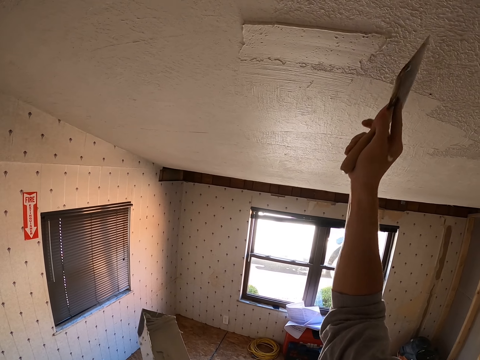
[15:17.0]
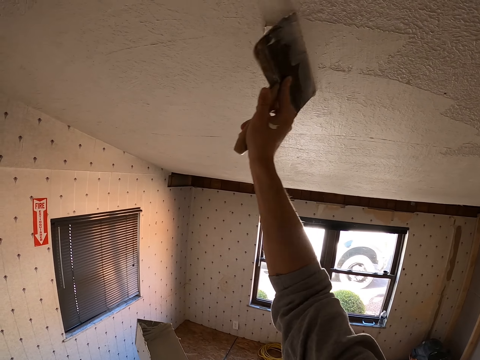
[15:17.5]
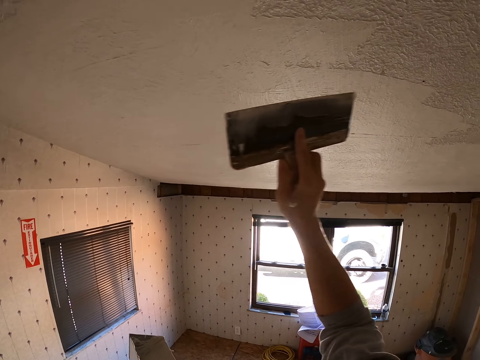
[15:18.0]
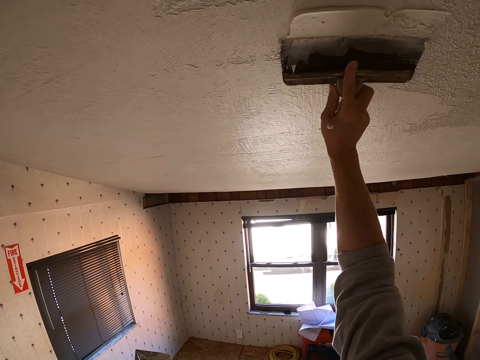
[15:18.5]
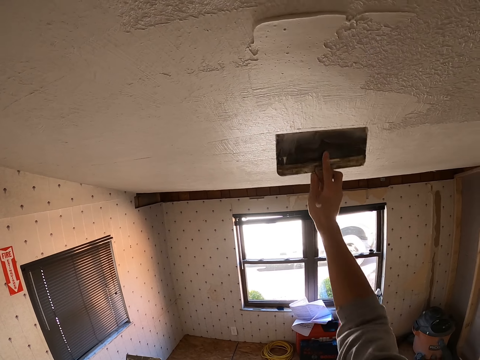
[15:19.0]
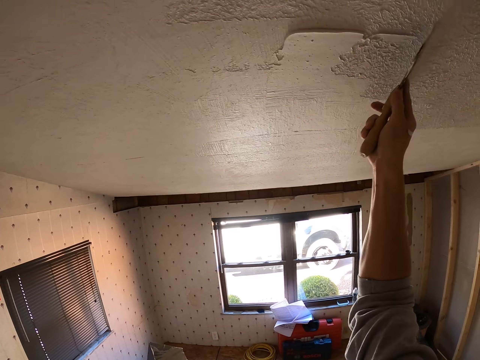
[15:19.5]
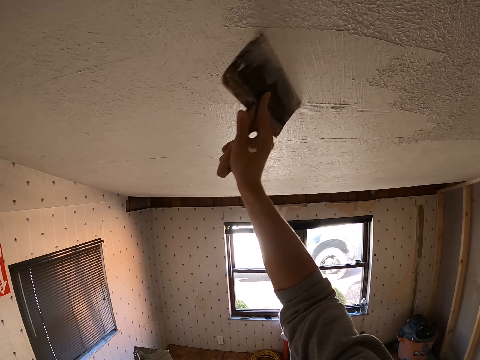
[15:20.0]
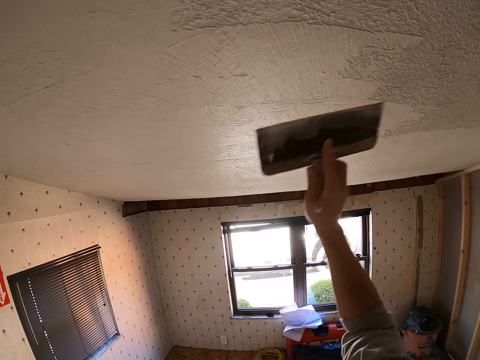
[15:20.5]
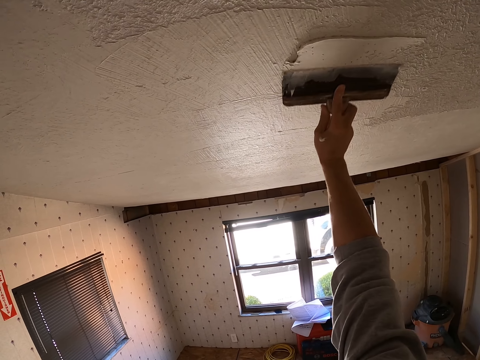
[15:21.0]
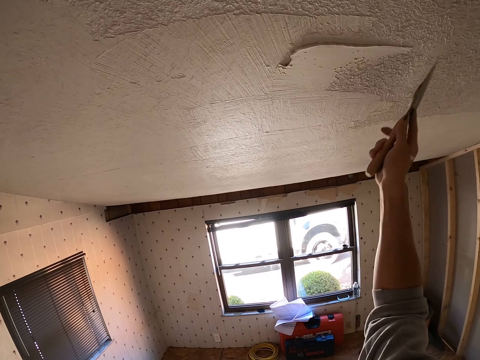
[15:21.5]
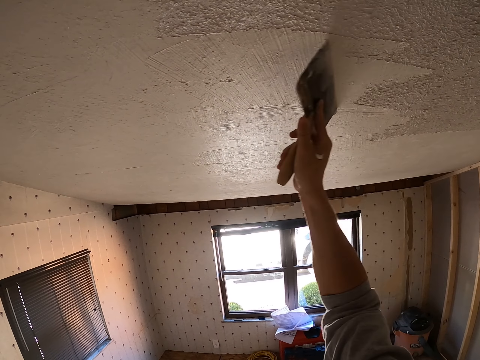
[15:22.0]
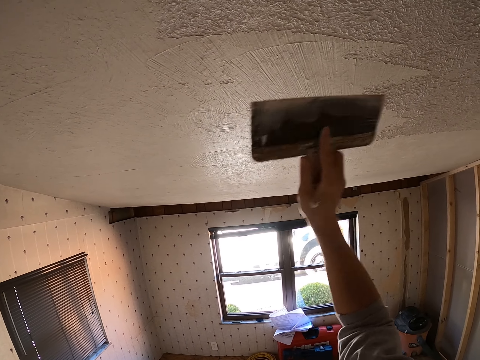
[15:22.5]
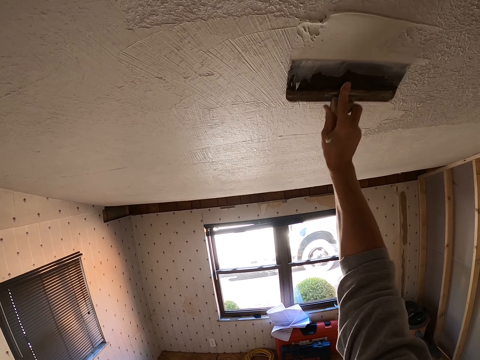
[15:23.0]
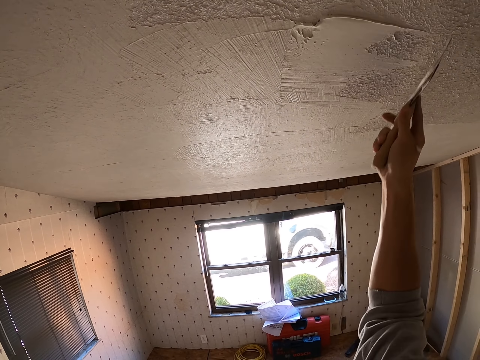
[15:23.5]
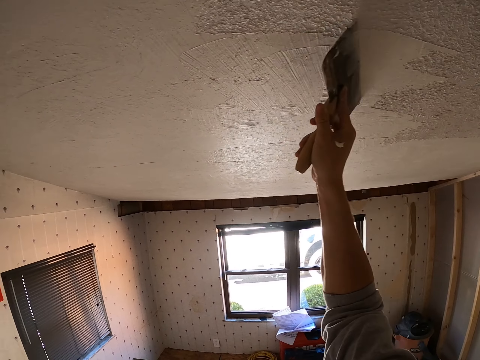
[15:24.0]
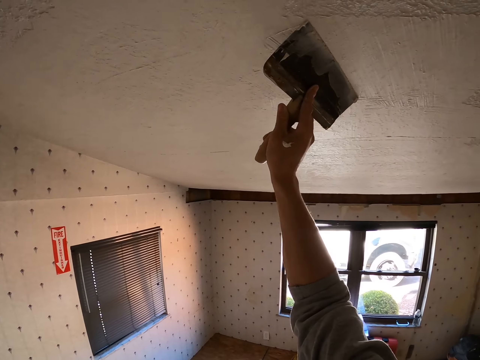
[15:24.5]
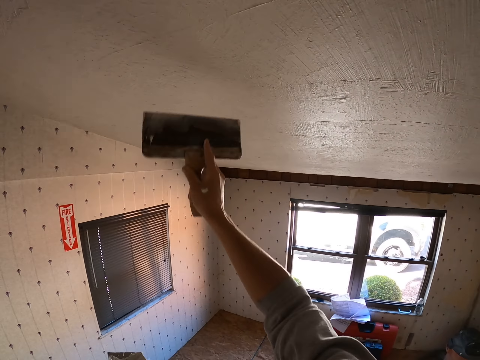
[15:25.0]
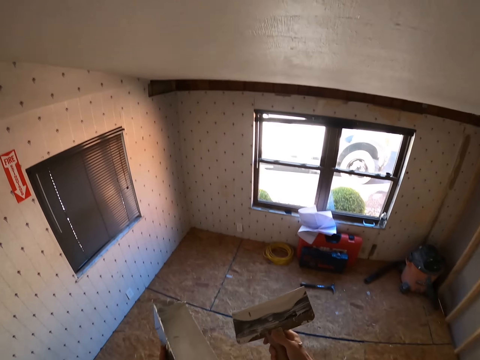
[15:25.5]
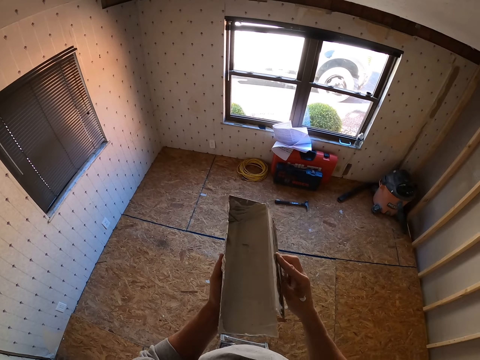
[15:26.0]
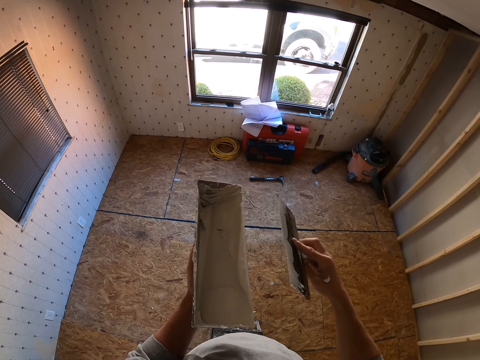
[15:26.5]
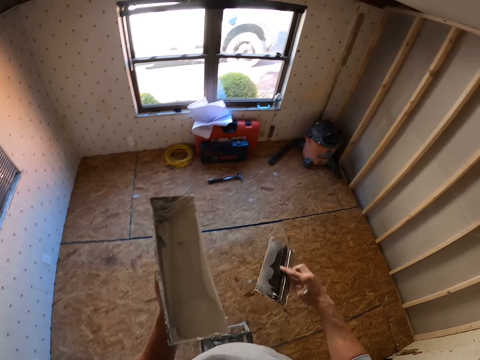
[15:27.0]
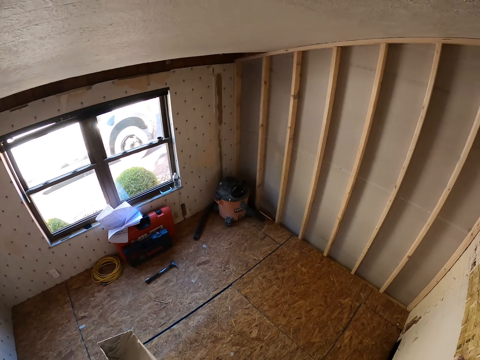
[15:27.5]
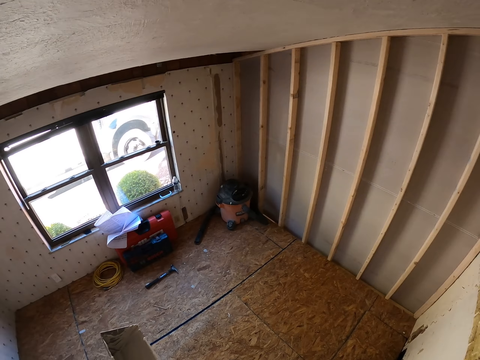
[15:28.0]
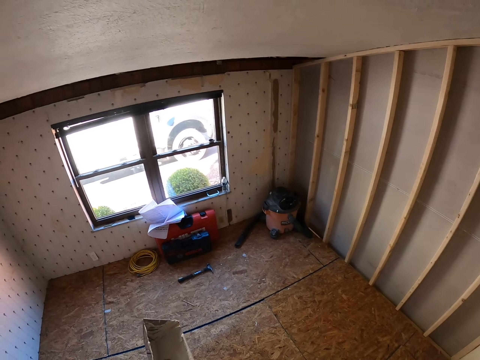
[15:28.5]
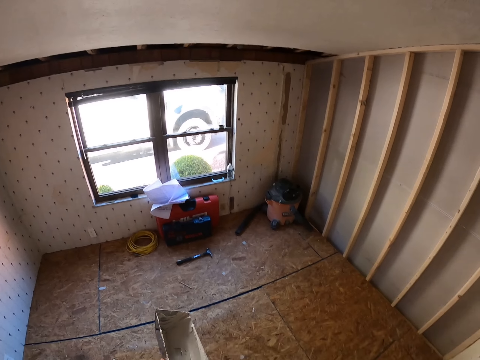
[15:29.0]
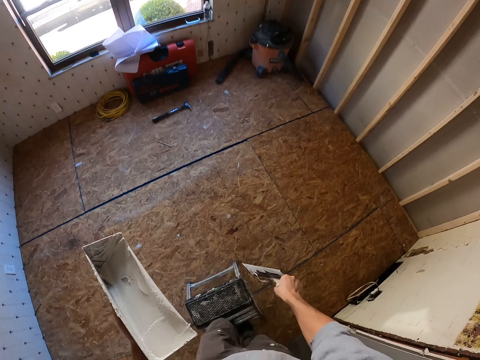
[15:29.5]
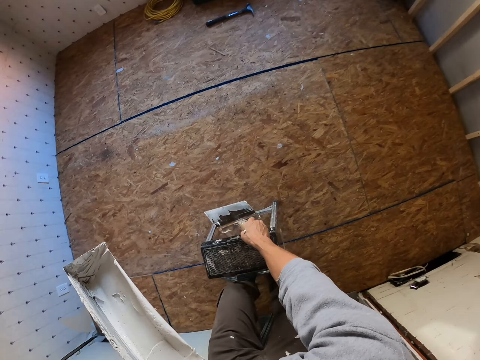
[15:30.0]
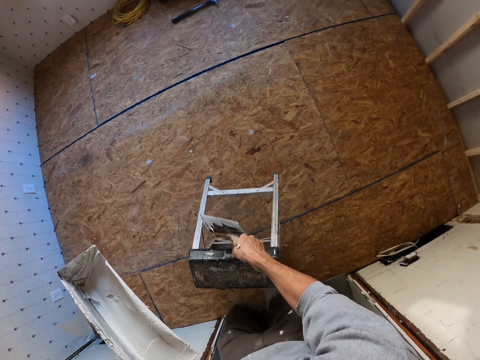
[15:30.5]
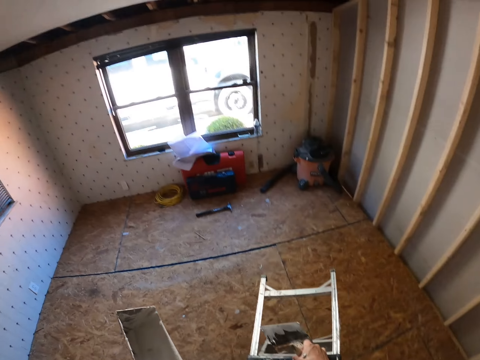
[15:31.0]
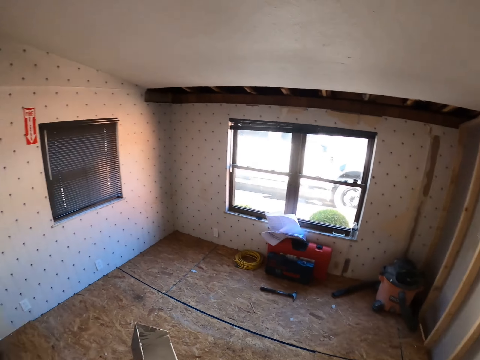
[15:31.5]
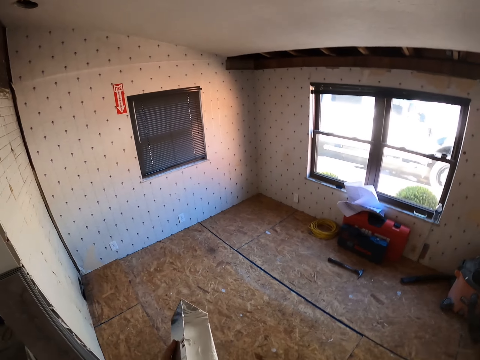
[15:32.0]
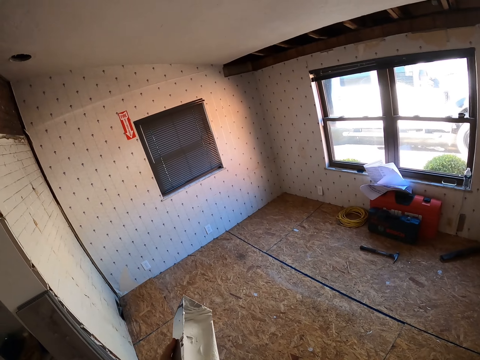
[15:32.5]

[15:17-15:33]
The camera wearer plasters a ceiling with a scraper. They drop the right hand. They remove paint from the scraper. They look around. They get off the ladder. They lift the step ladder. They walk around.

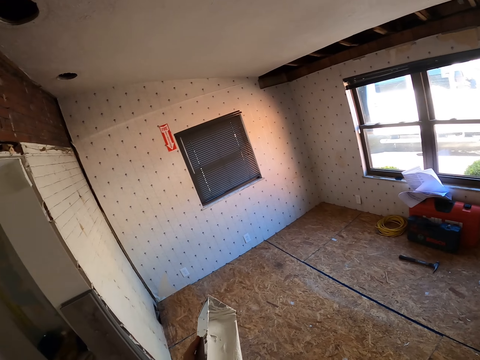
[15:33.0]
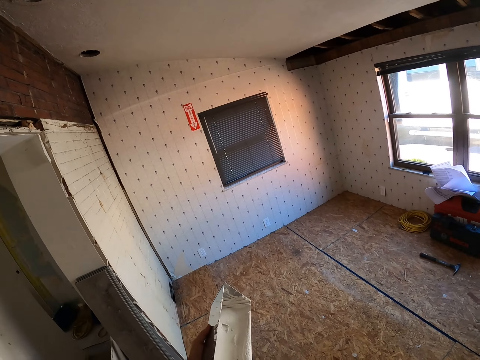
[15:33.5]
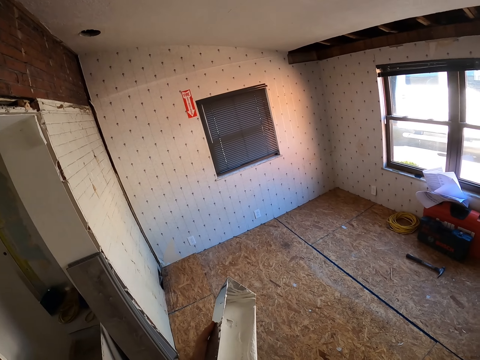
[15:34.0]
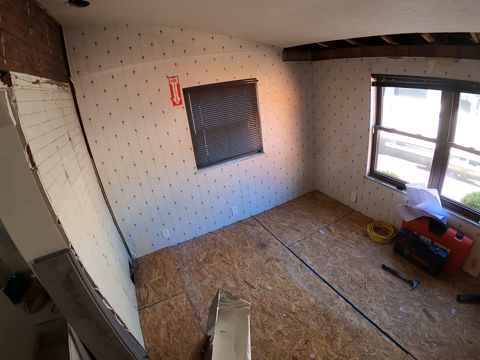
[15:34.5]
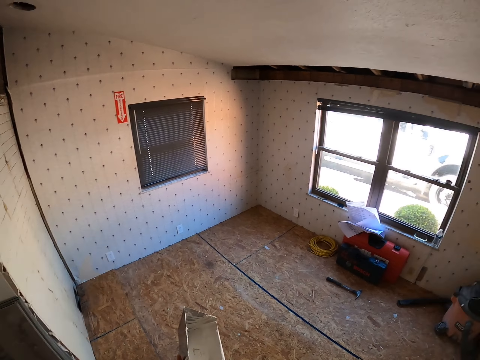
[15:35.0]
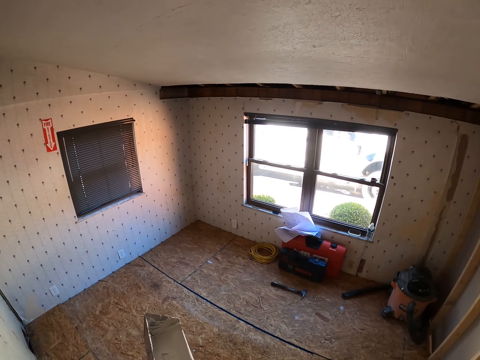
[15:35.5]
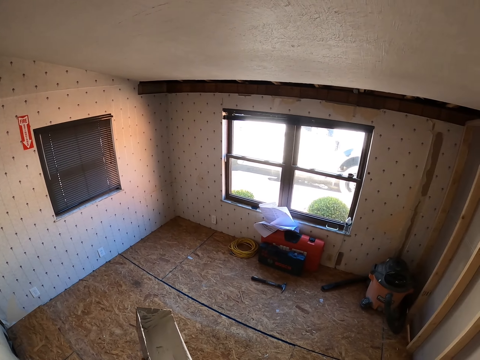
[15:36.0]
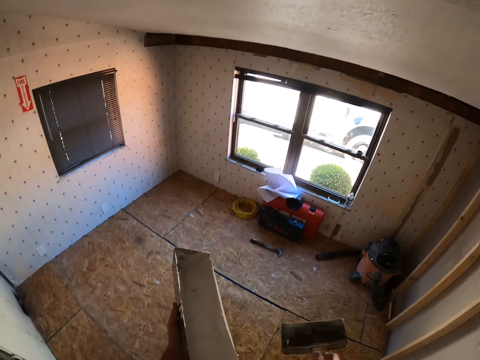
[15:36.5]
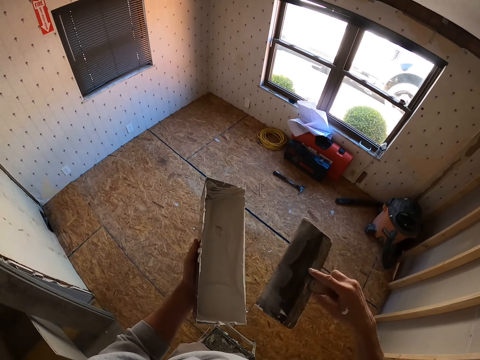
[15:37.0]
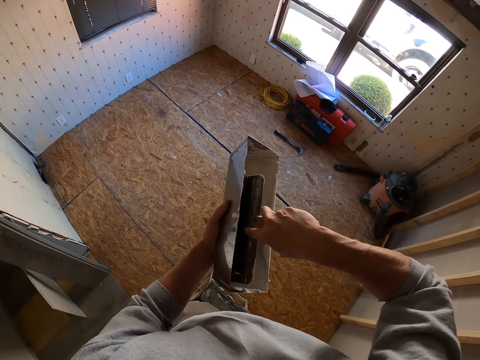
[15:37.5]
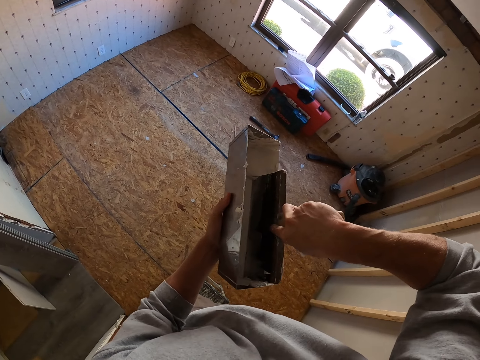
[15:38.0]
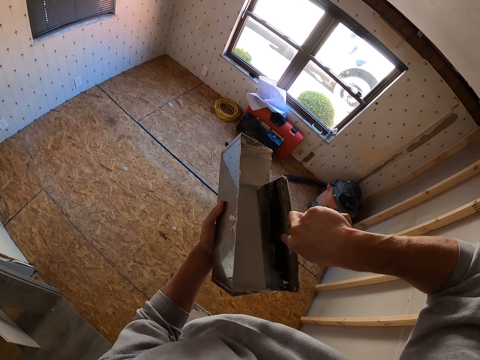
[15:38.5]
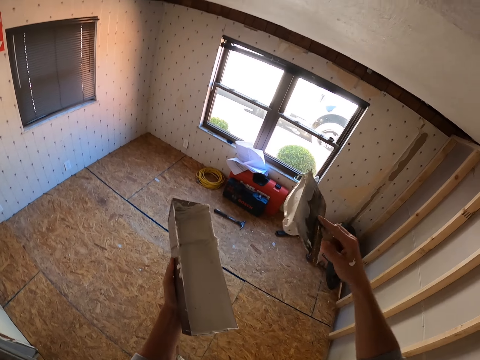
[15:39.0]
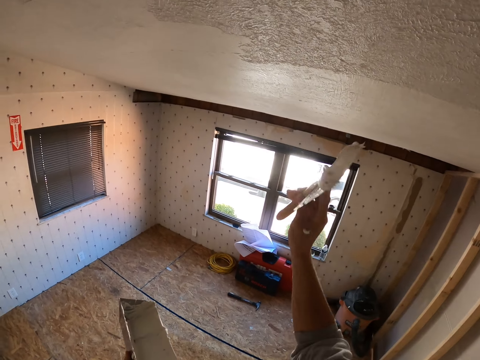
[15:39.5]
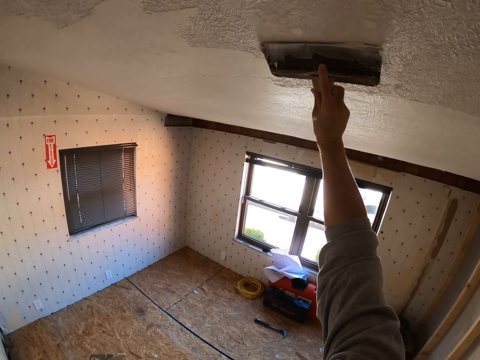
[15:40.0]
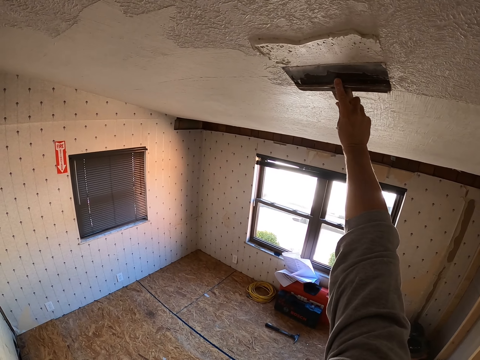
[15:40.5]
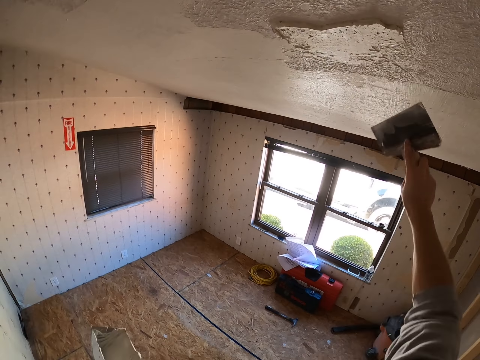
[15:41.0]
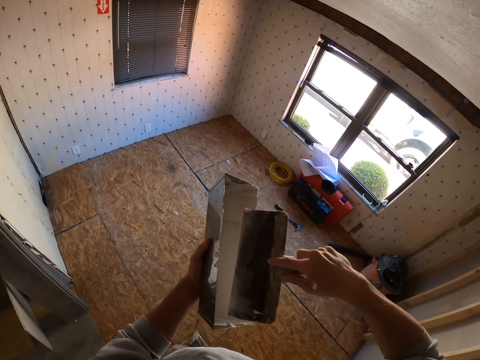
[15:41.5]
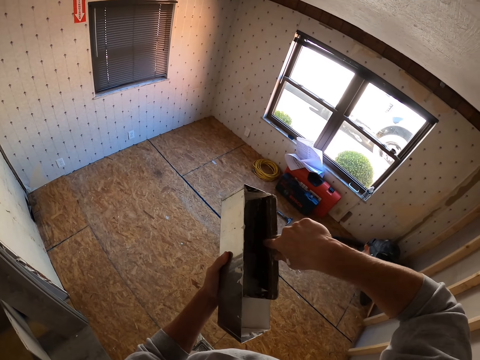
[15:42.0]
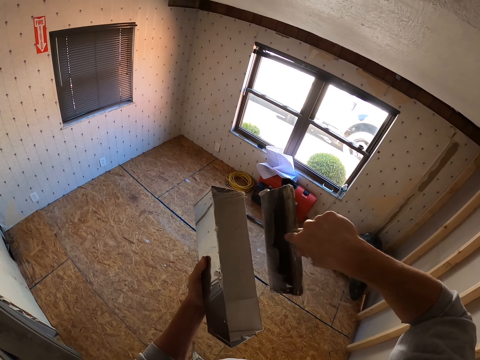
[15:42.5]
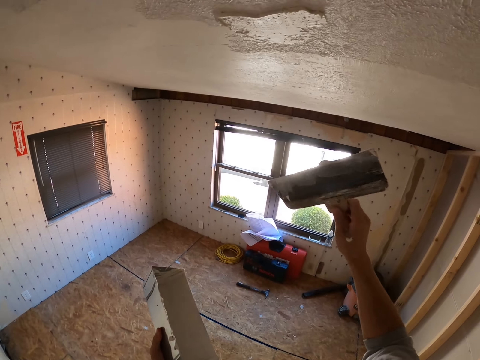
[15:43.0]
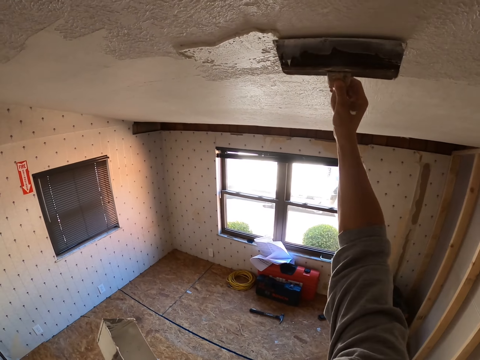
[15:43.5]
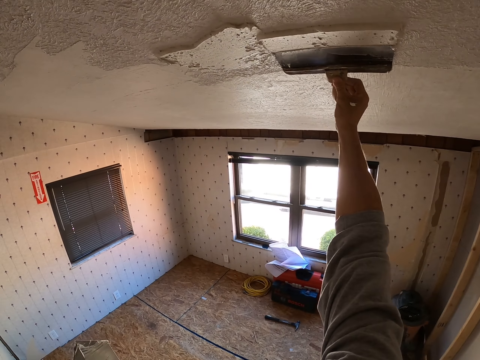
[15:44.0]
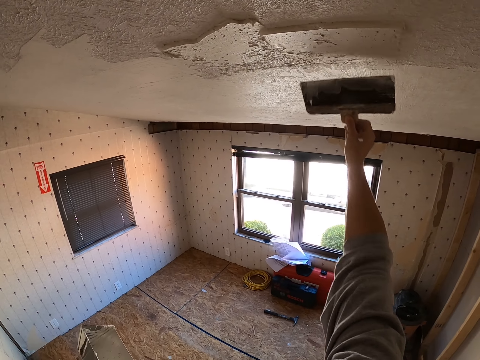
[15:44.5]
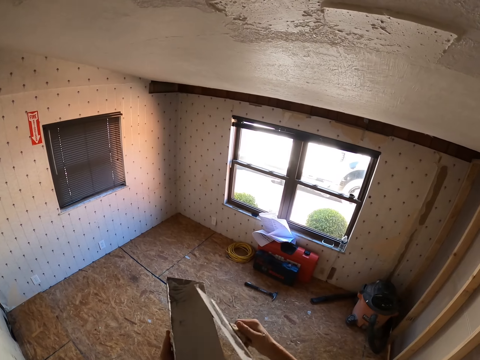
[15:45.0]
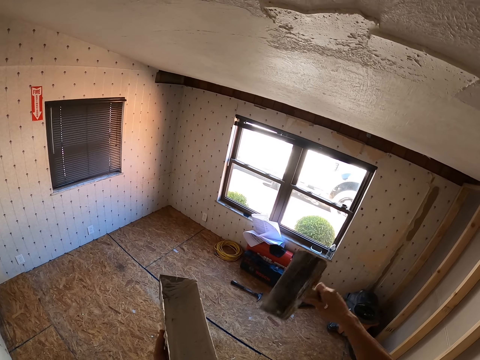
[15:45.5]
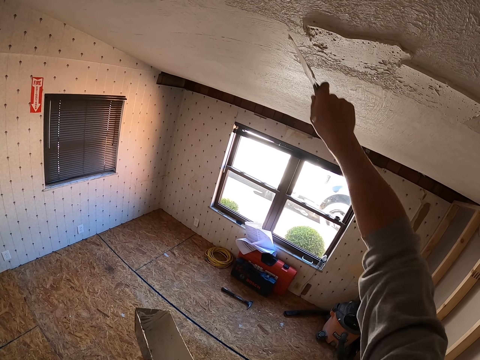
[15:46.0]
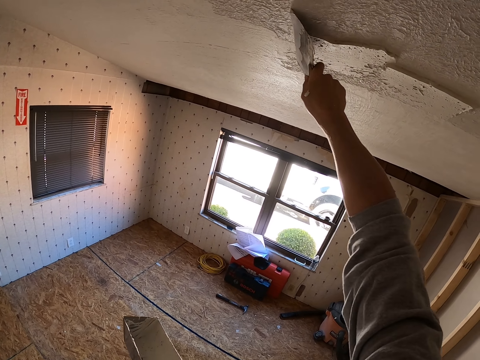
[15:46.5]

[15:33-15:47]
The camera wearer looks around. They take plaster from a container with a scraper. They insert the scraper on the paint. They lift the scraper. They plaster the ceiling with the scraper. They drop the right hand. They insert the scraper on the paint. They take plaster from the container with the scraper. They lift the scraper. They plaster the ceiling with the scraper.
